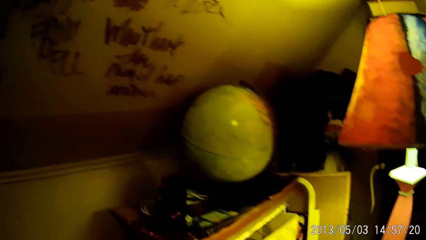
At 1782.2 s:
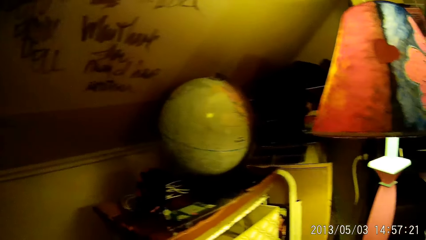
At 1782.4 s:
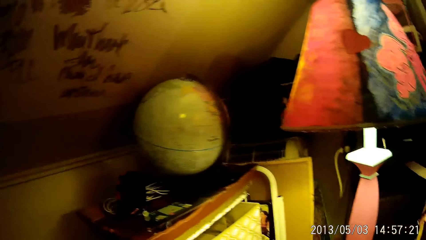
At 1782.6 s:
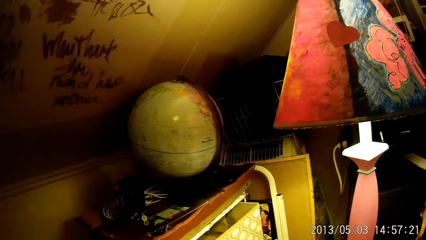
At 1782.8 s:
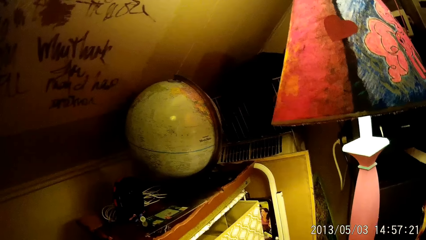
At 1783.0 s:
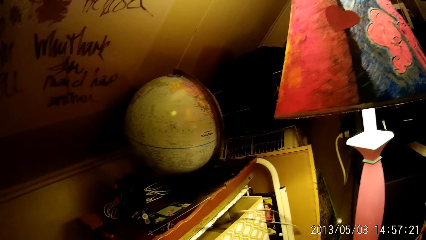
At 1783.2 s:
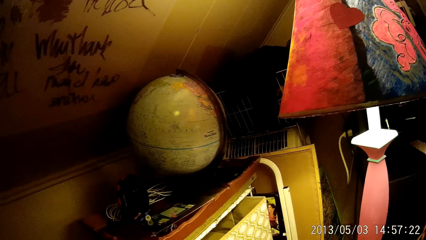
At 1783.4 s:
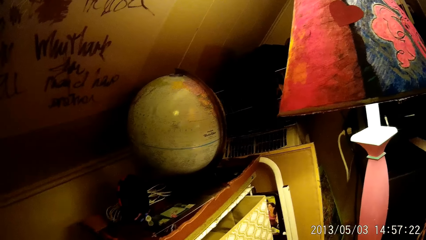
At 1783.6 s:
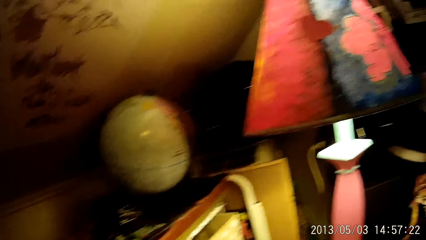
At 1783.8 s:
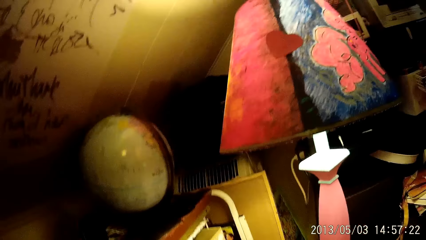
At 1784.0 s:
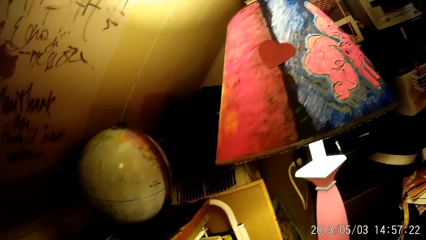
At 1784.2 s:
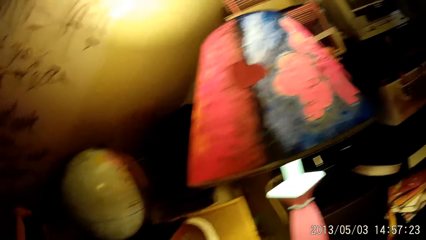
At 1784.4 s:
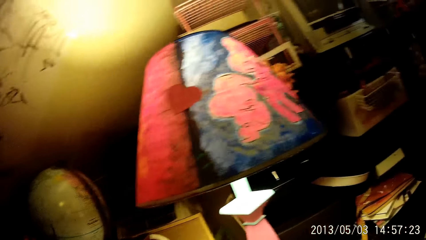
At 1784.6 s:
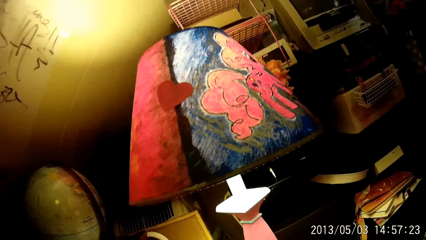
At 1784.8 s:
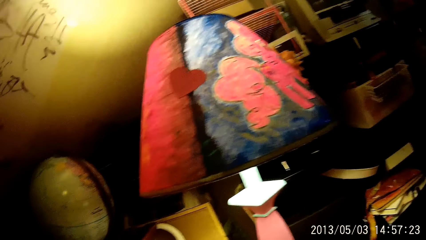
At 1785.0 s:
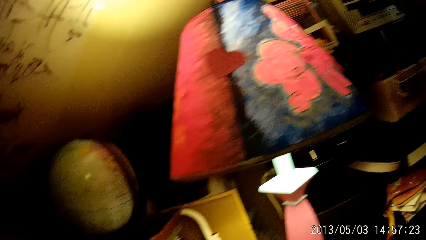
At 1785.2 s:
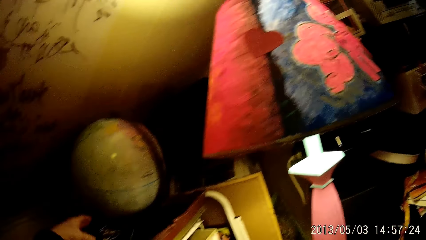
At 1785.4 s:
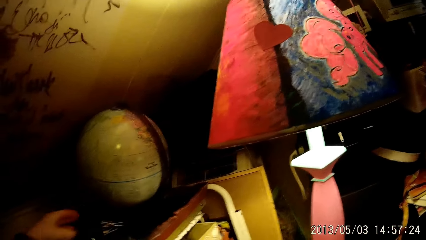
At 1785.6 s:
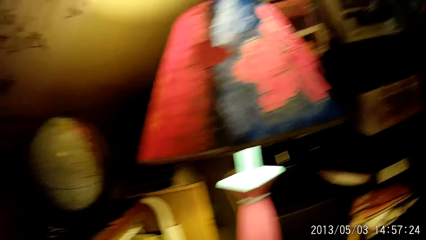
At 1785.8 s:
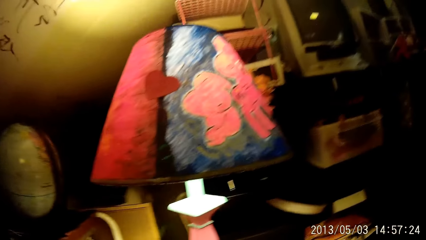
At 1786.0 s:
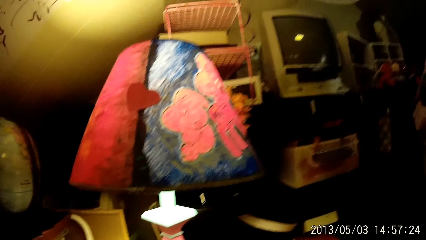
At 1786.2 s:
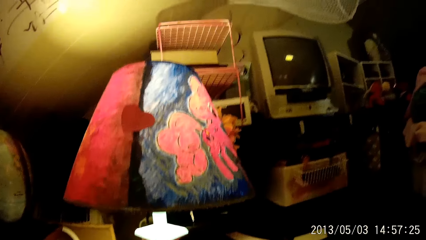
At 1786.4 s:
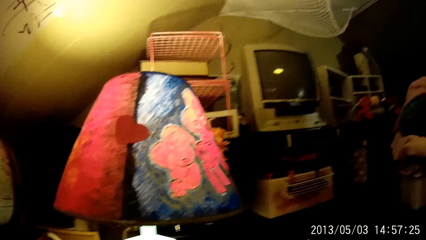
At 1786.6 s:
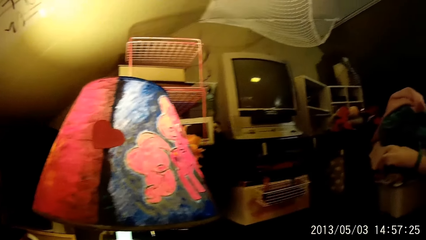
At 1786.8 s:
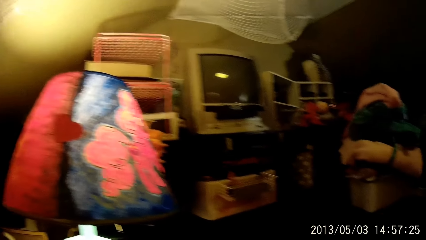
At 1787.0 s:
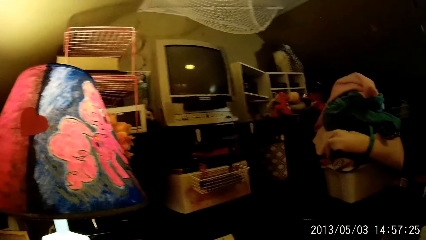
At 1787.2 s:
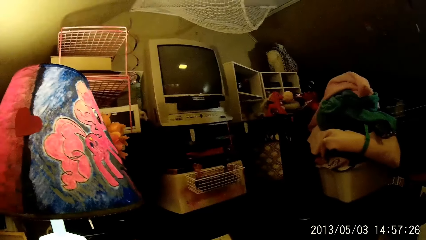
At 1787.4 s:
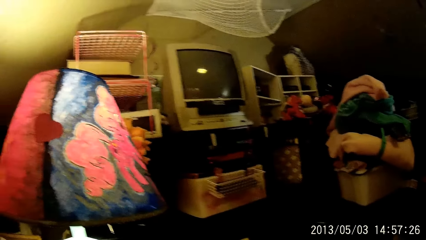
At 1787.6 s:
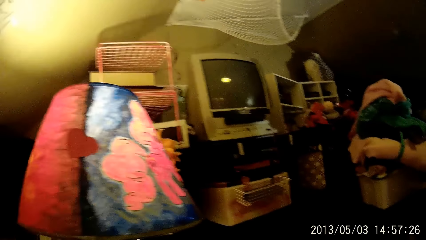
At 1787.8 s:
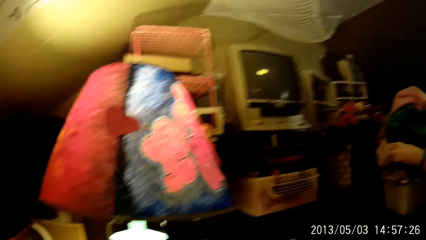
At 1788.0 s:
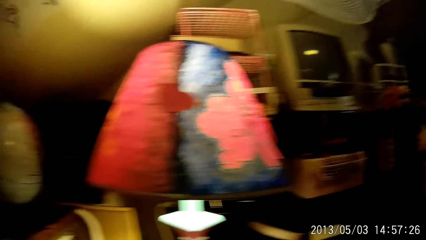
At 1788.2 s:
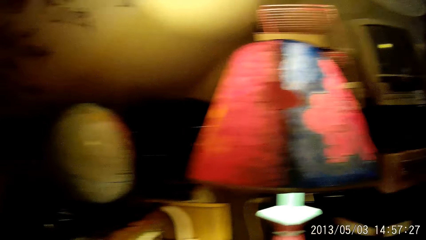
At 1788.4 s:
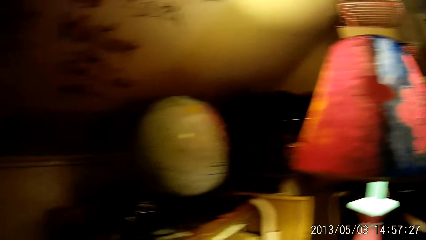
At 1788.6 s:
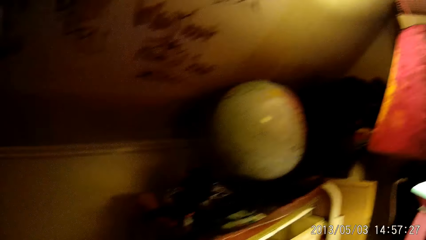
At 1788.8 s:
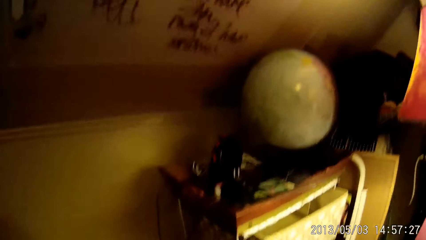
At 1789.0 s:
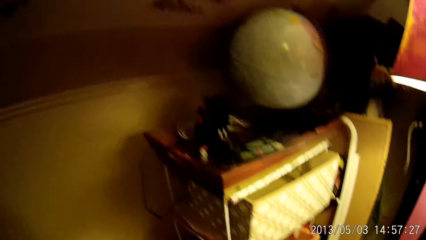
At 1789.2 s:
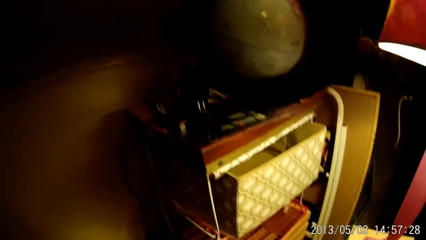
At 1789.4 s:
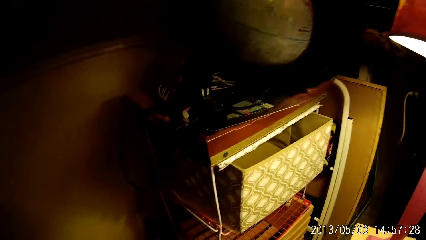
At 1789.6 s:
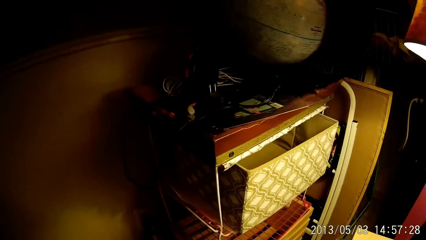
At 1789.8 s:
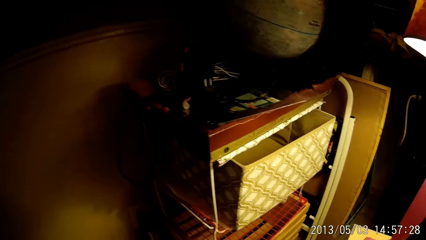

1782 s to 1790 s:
The camera wearer places a piece of folded wire on a stand with his left hand.
